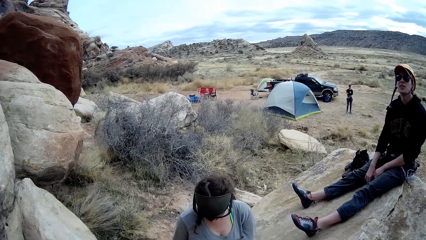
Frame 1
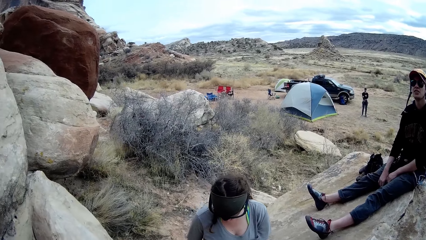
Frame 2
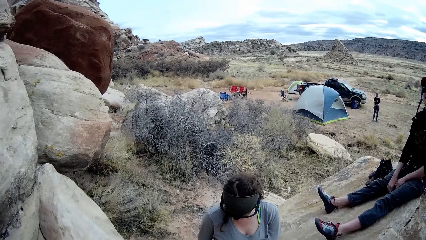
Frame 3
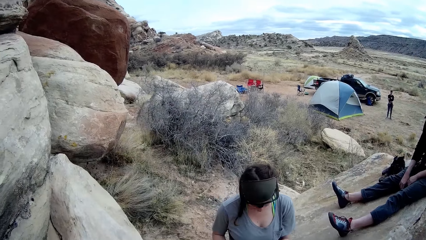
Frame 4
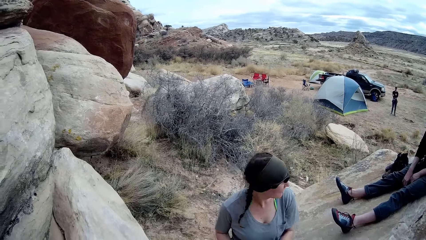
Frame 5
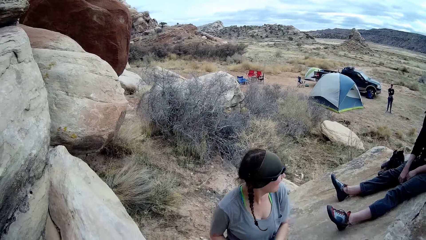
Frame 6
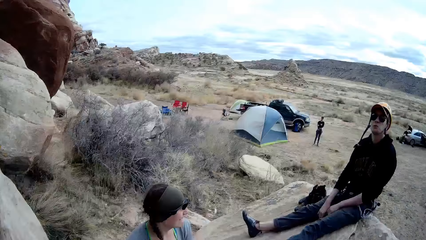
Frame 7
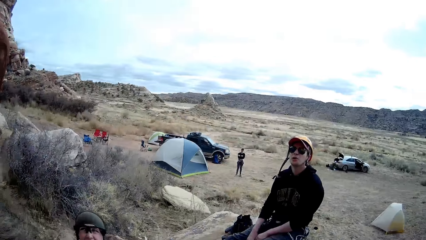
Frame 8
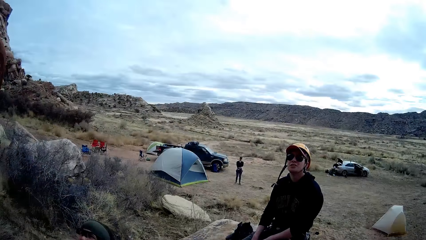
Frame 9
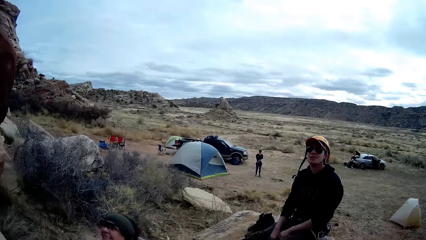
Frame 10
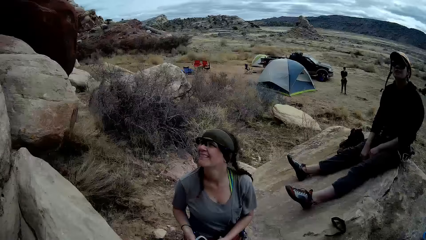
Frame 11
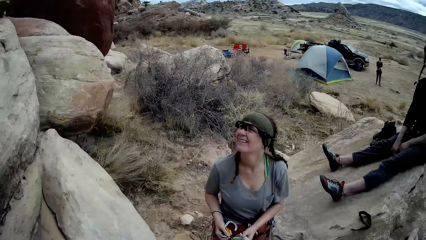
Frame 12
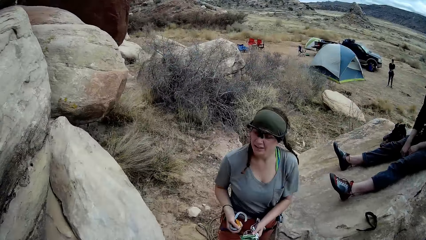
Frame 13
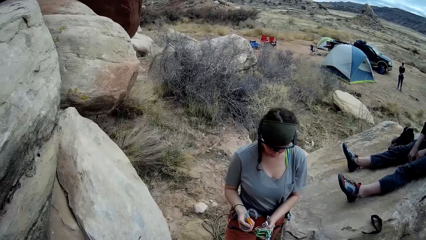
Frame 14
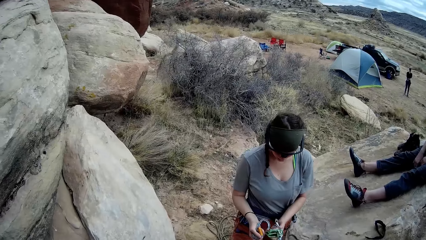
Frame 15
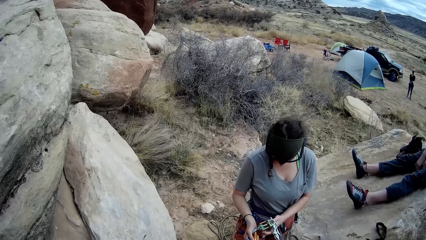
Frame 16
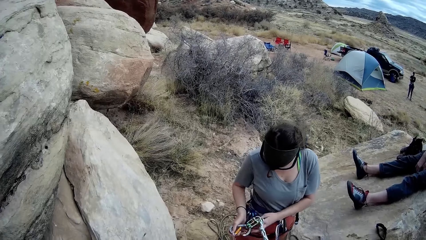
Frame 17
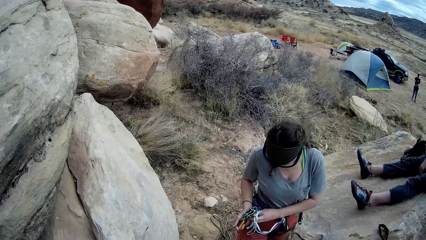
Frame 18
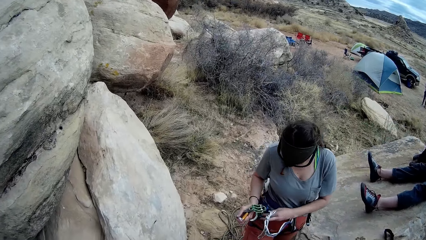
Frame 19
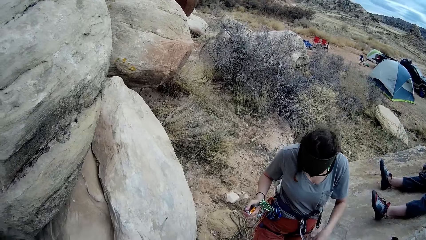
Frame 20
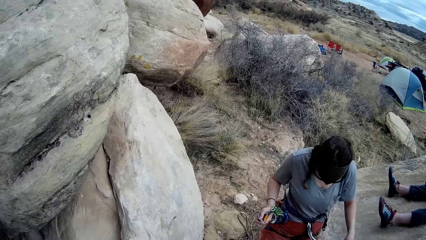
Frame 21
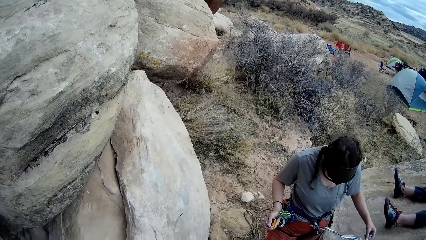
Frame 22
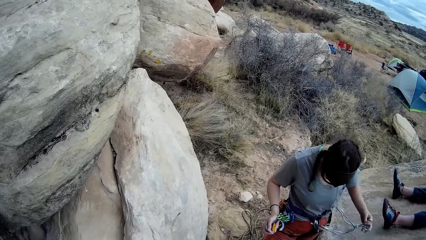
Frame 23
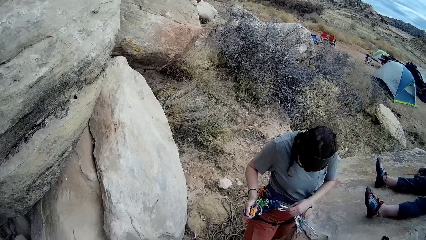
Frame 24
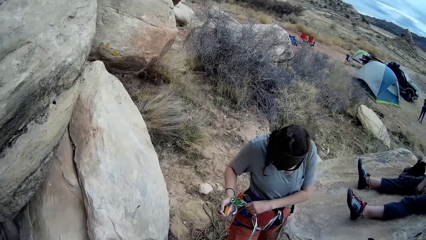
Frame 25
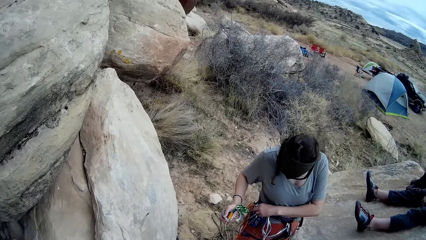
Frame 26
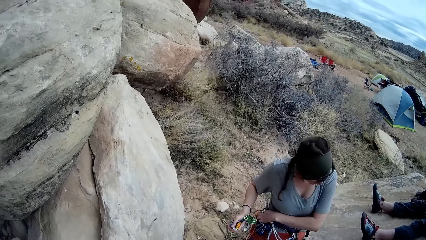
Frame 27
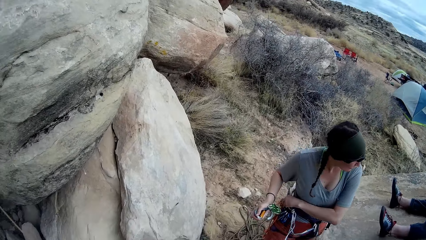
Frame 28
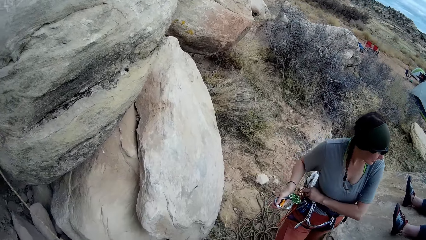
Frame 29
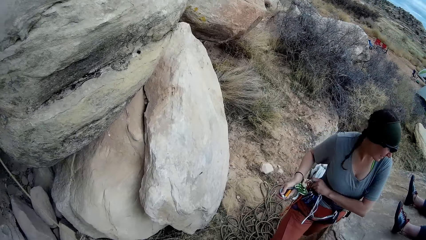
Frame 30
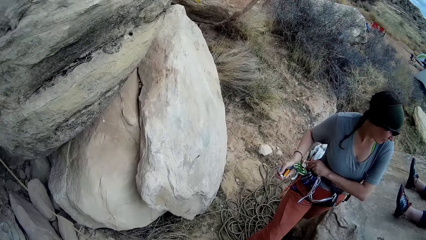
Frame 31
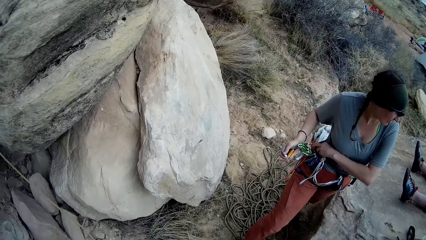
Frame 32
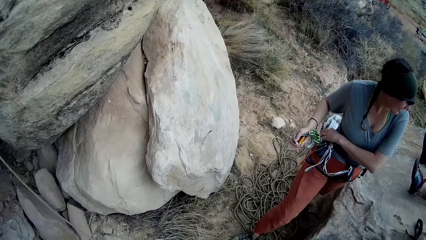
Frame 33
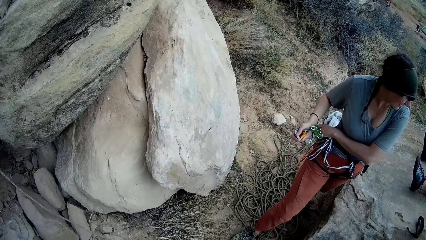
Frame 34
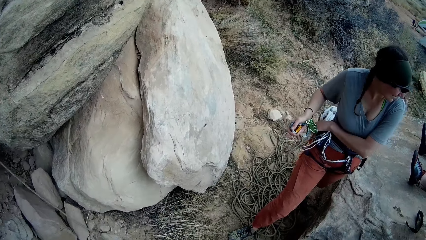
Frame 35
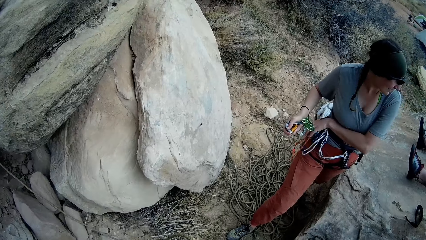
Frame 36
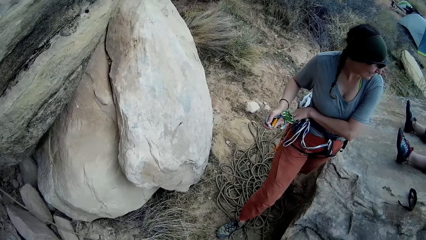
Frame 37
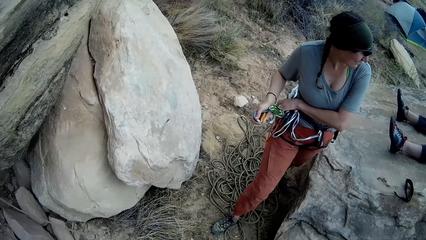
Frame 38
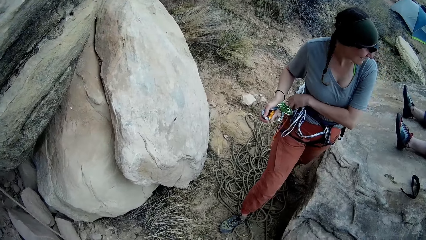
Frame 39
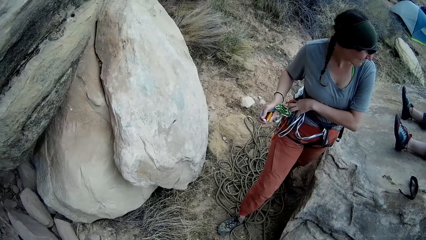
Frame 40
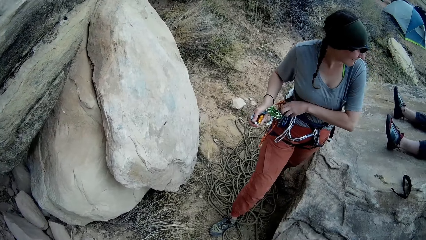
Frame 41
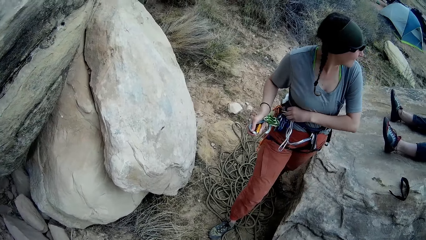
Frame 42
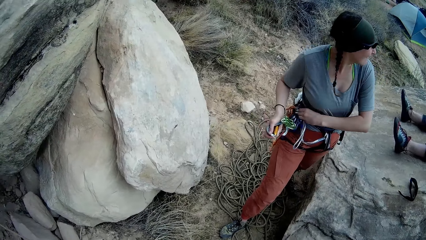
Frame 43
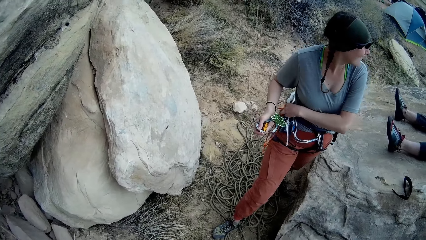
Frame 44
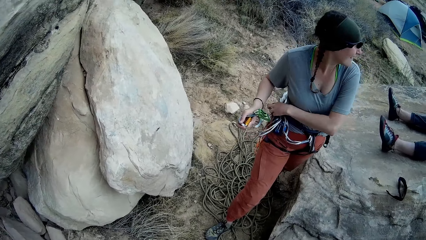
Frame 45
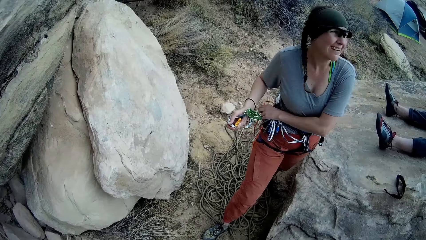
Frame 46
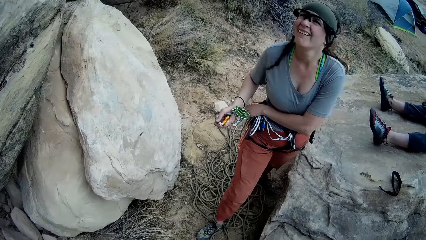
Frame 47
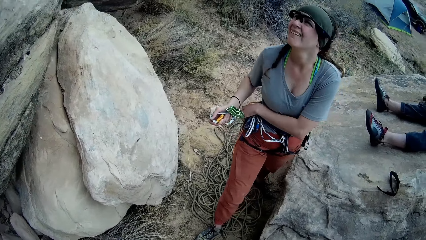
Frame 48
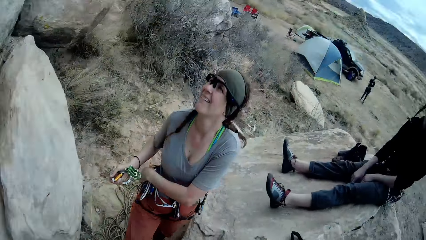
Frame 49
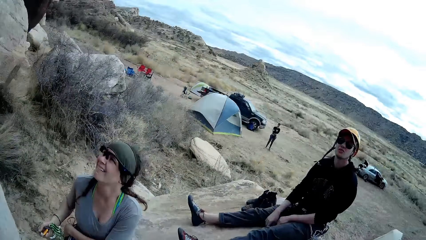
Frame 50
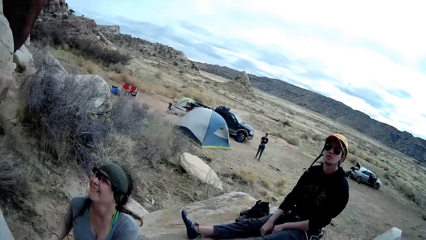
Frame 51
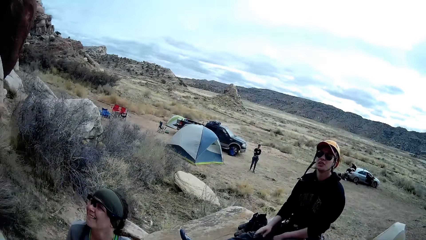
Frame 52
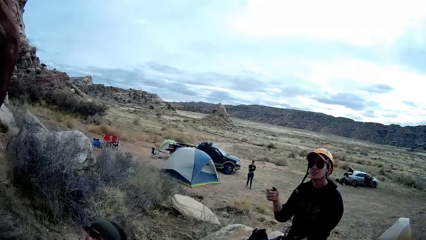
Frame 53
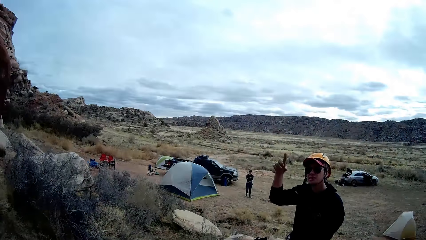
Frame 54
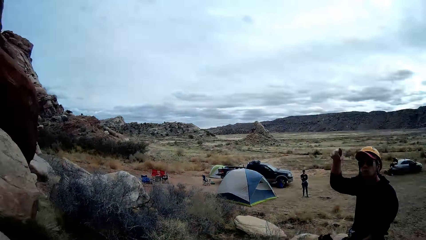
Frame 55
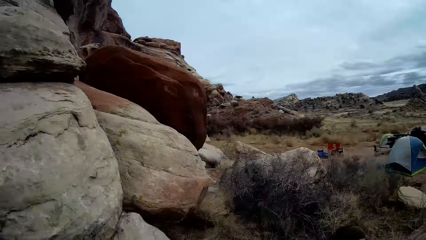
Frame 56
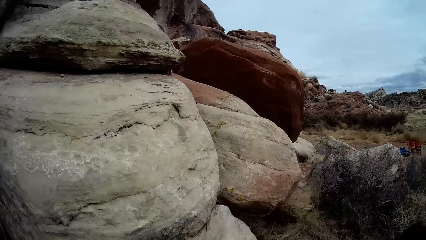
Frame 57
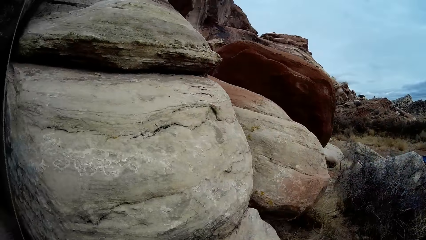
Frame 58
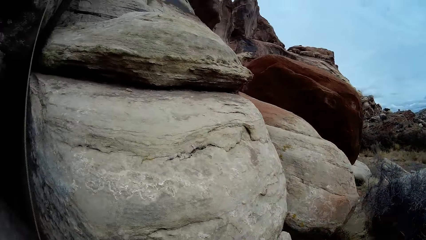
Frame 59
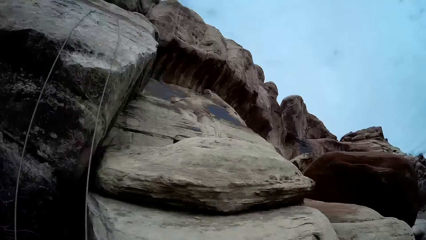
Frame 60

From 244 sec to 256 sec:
The woman adjusts the climbing harness. The first man points to the mountain.

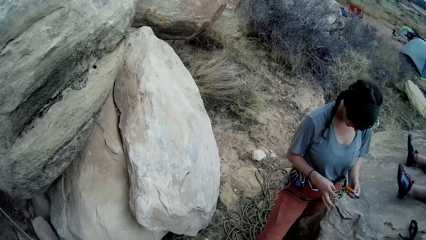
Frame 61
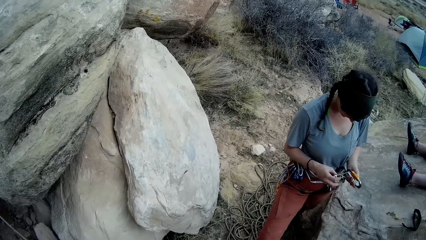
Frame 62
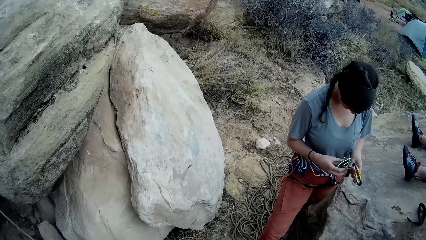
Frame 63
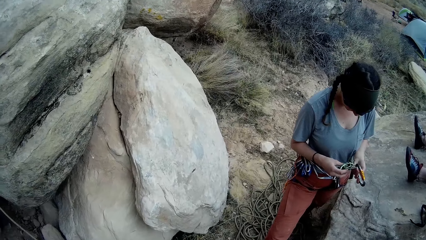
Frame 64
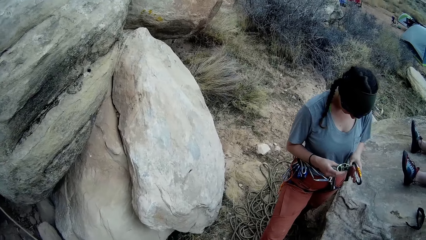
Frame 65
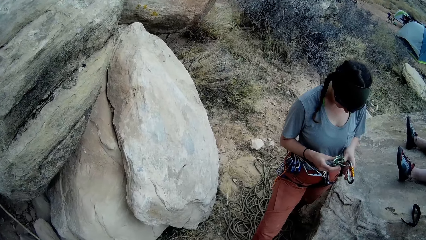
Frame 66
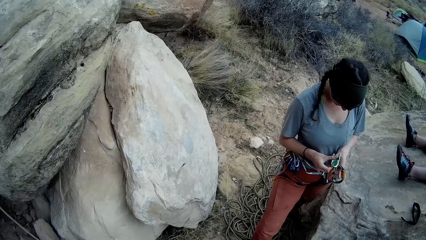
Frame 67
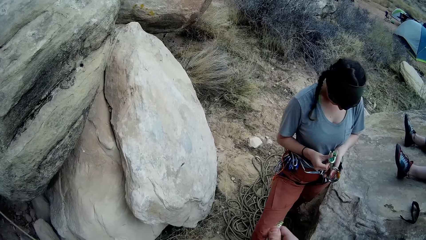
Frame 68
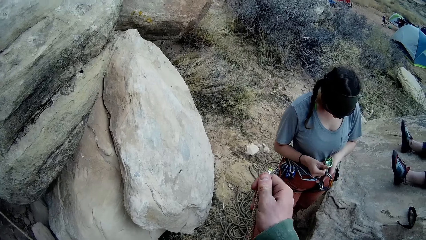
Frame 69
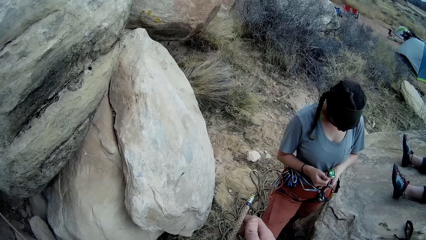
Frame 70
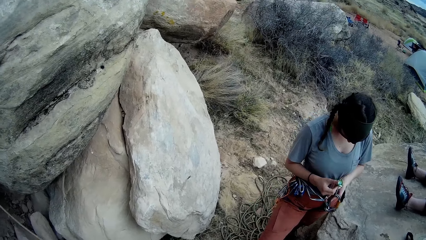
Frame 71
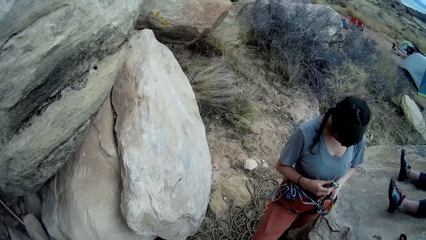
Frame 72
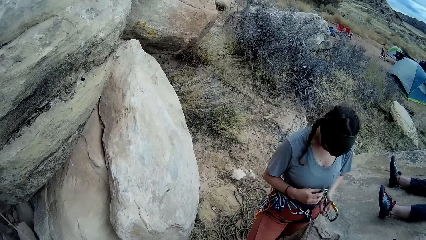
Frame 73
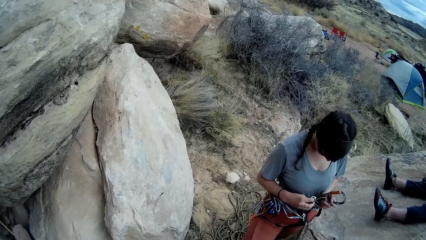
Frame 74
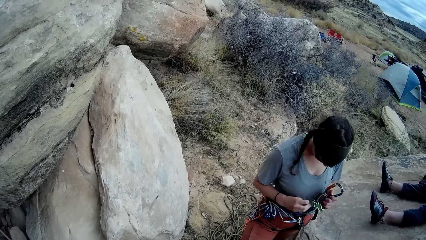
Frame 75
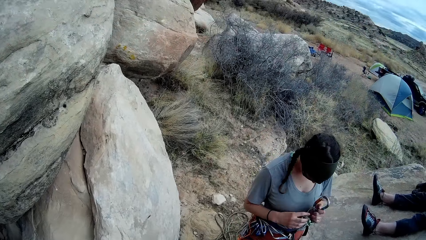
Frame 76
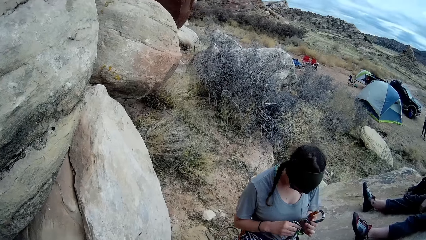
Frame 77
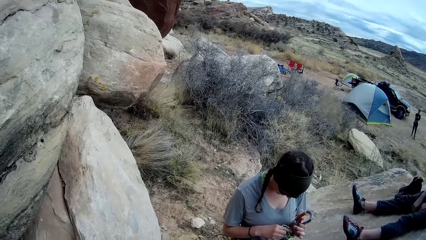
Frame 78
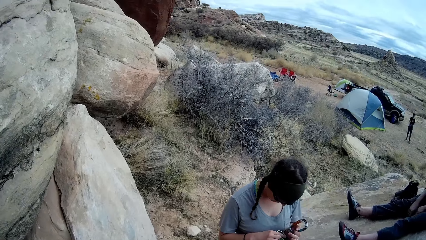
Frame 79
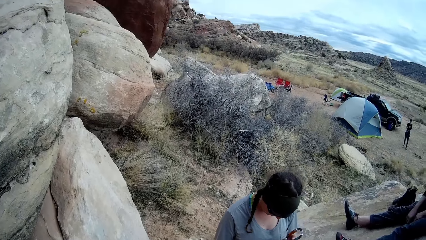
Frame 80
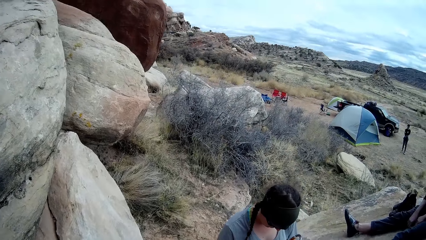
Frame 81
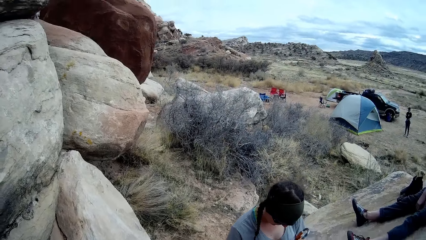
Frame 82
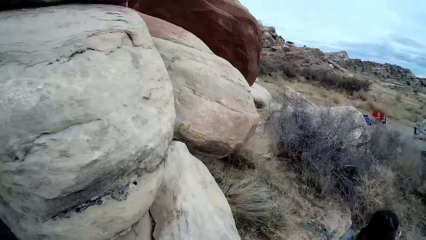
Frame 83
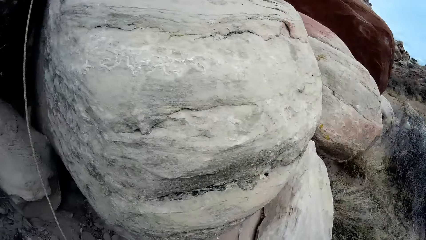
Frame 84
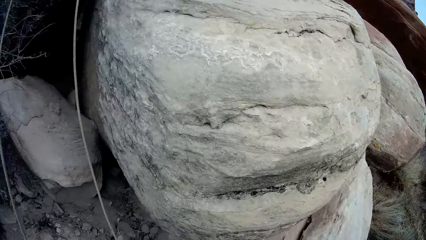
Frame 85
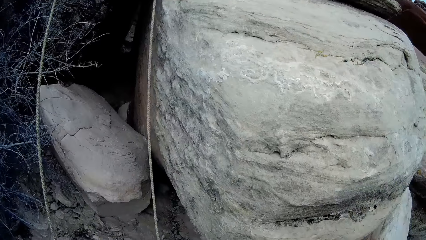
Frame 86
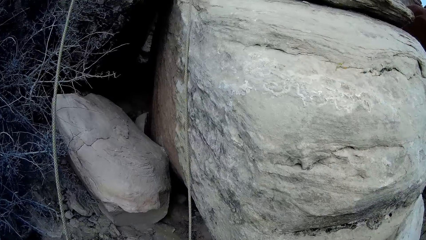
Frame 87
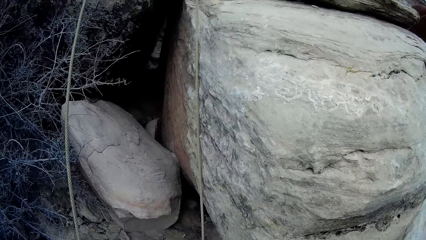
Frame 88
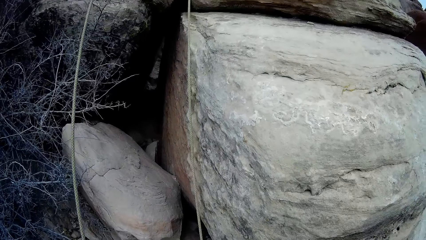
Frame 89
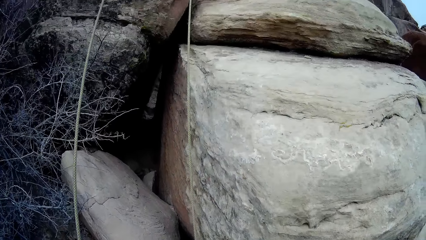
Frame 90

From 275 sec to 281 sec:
The camera wearer adjusts a rope.
